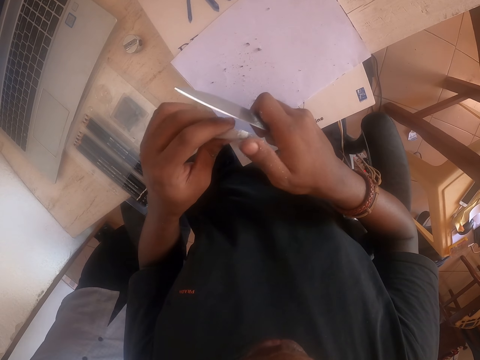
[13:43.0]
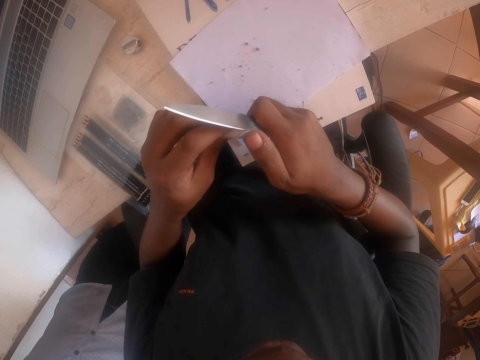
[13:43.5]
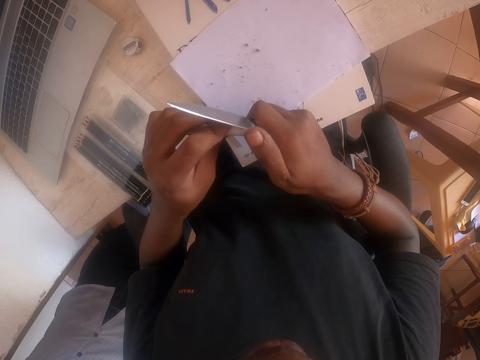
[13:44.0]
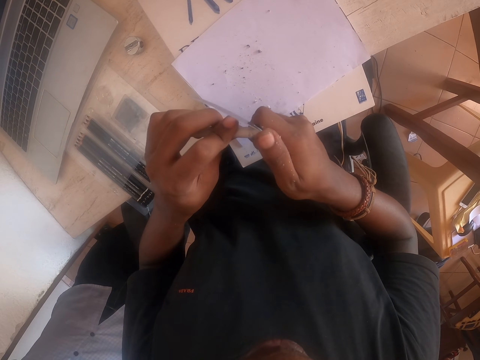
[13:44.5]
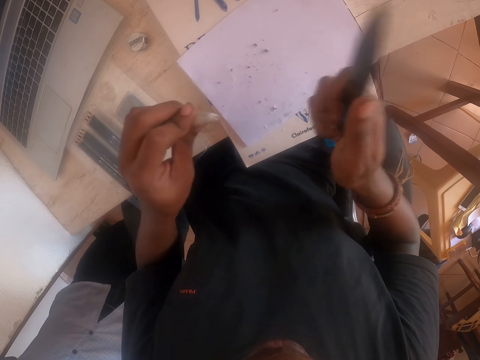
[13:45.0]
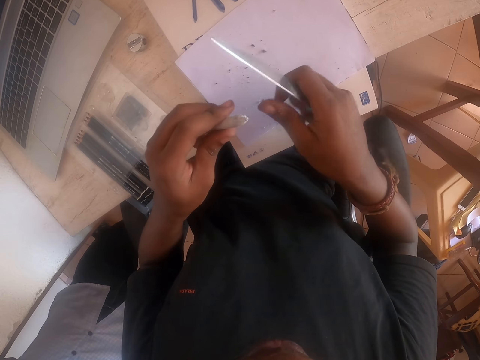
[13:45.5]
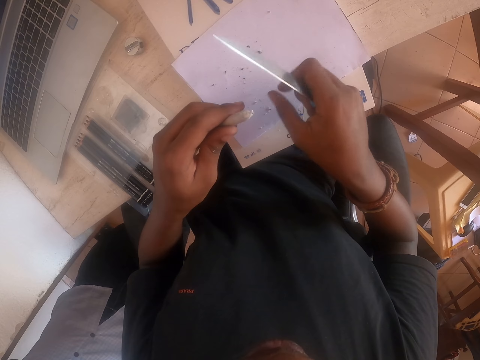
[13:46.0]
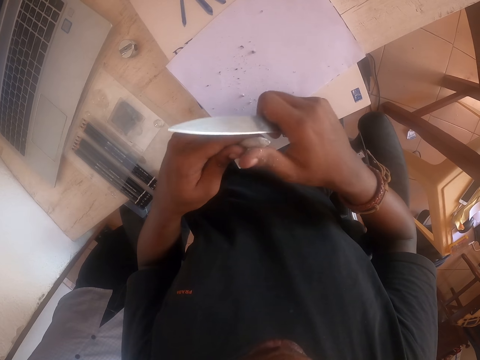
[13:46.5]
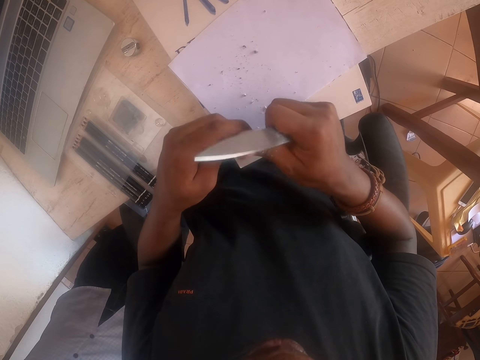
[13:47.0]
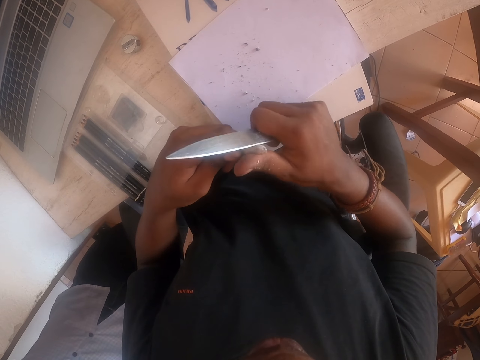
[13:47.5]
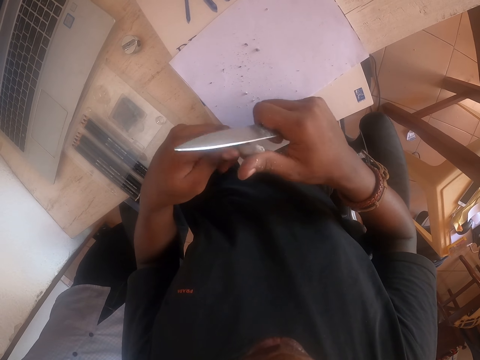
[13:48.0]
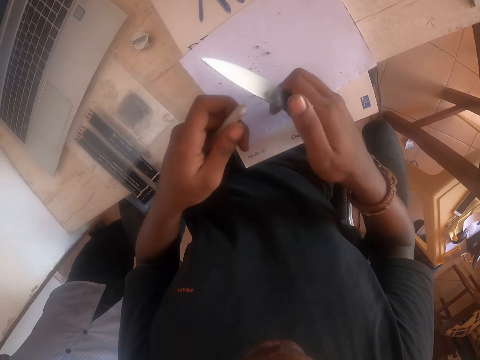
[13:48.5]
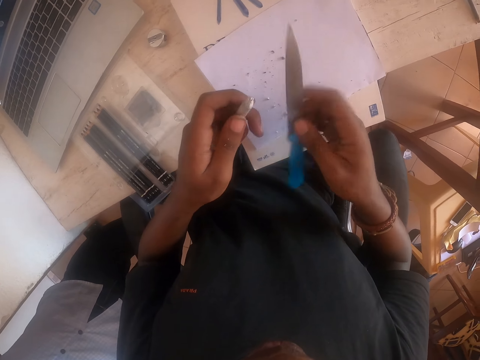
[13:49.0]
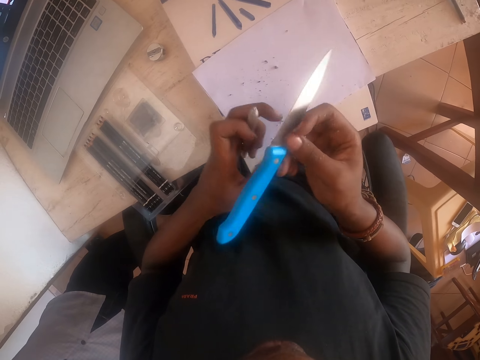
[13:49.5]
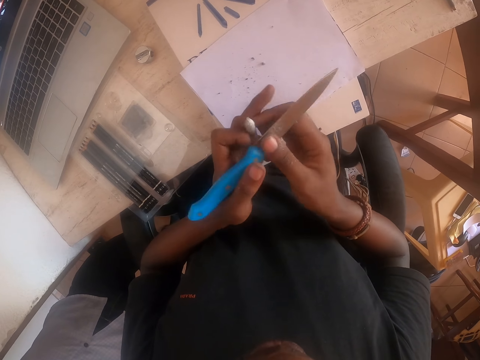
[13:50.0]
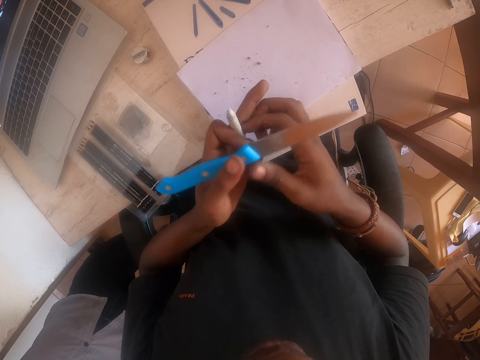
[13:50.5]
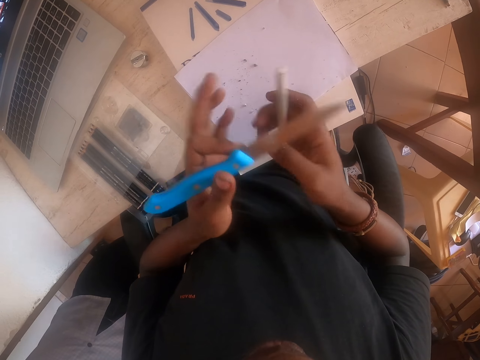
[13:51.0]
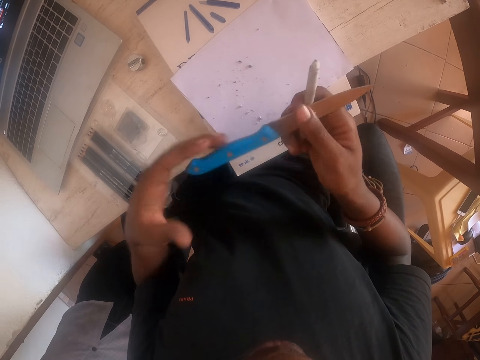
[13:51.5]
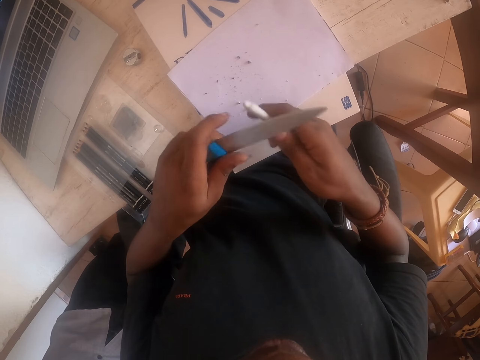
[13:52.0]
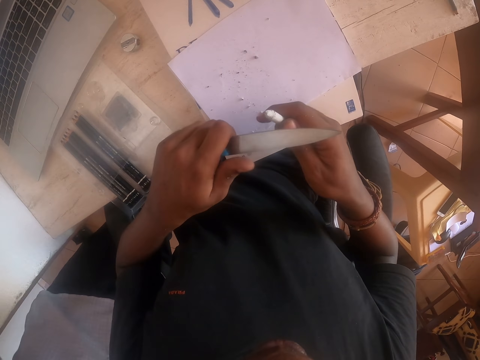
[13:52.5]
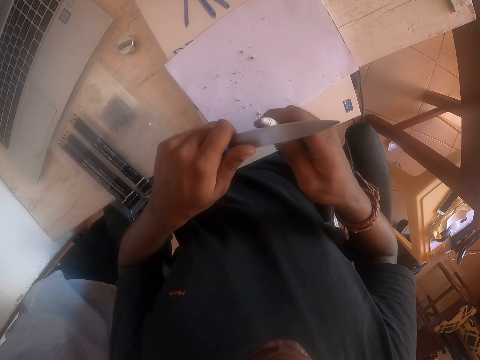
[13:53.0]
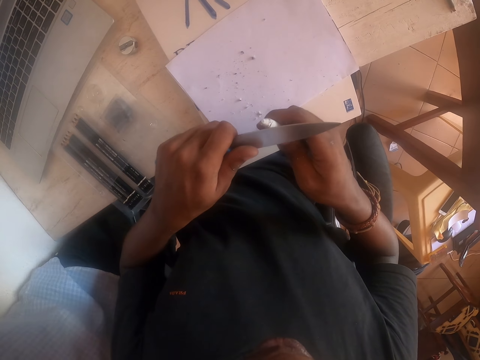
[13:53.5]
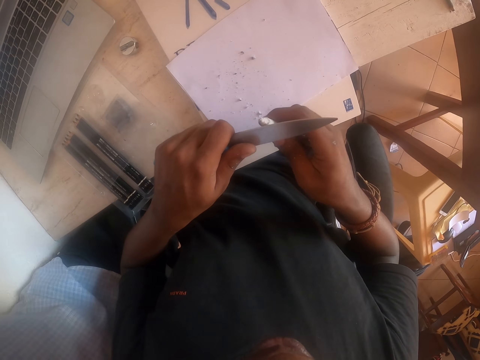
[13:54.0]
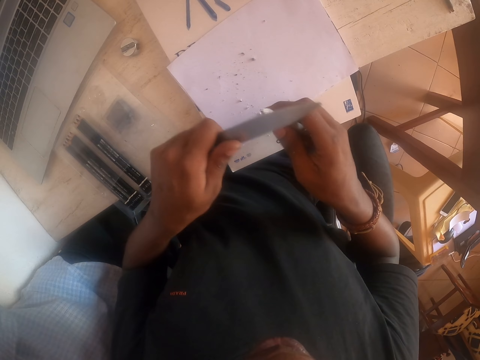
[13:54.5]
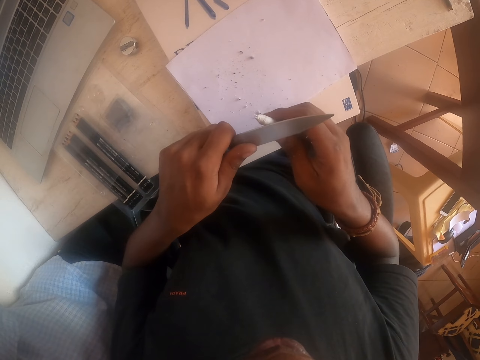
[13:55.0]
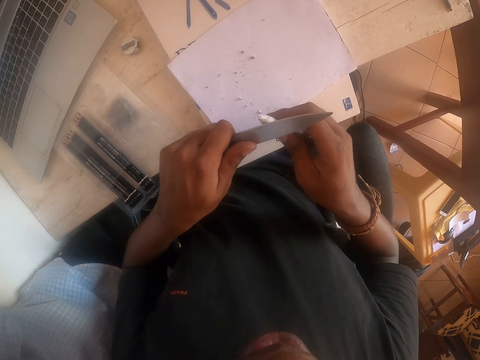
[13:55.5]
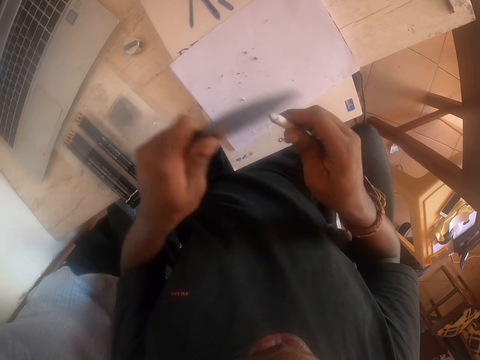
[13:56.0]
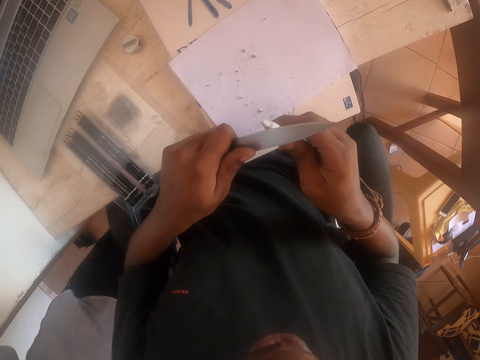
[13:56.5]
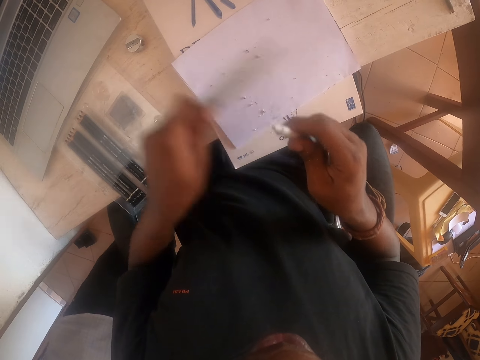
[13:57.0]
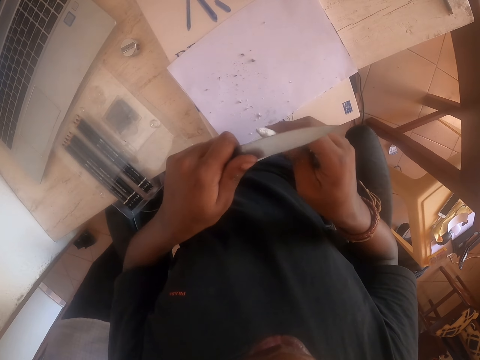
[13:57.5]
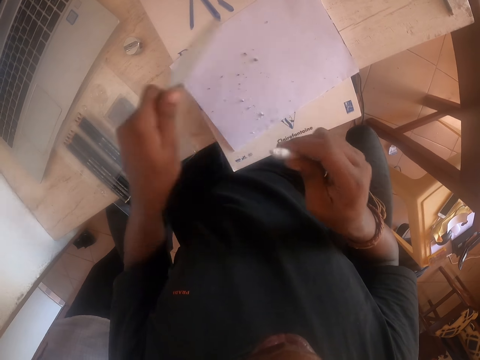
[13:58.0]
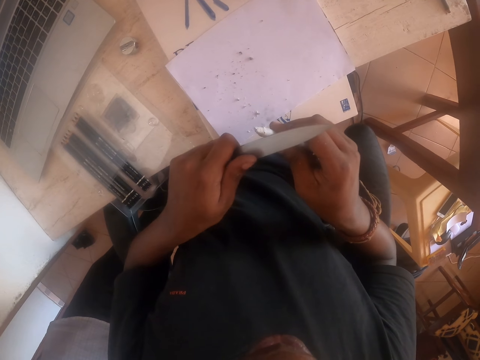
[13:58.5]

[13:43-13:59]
The camera wearer takes a knife with the left hand. They put a pencil on the right hand, put the knife on the right hand, and put the knife on the left hand. They sharpen the pencil with the knife.

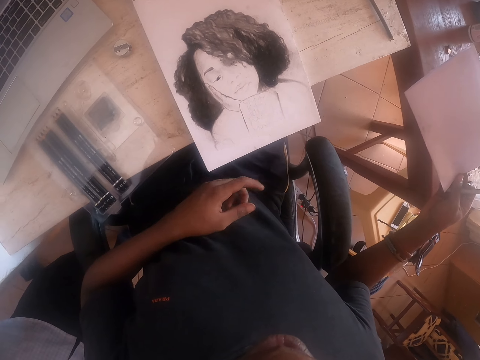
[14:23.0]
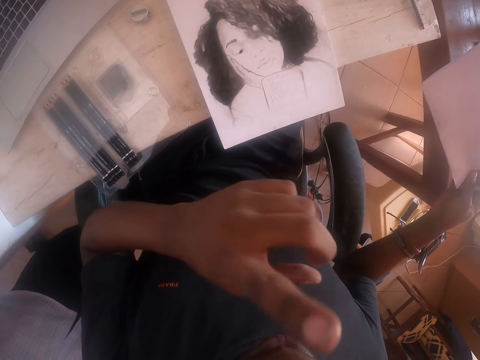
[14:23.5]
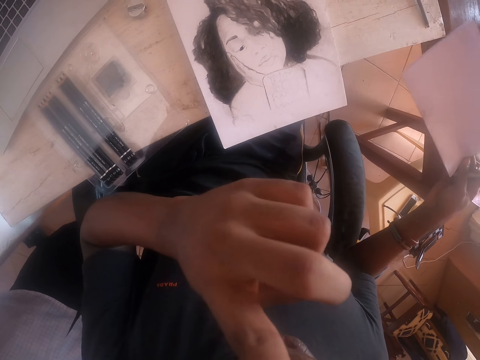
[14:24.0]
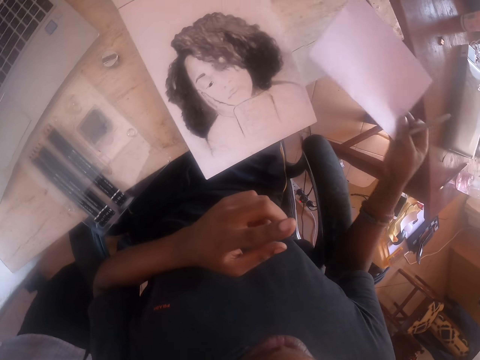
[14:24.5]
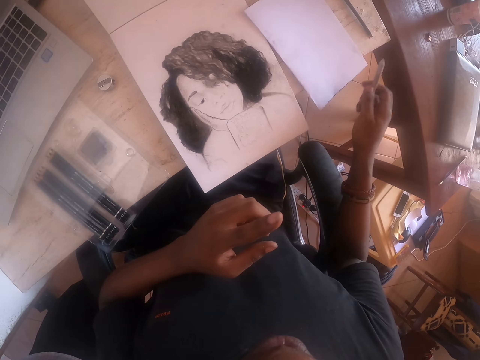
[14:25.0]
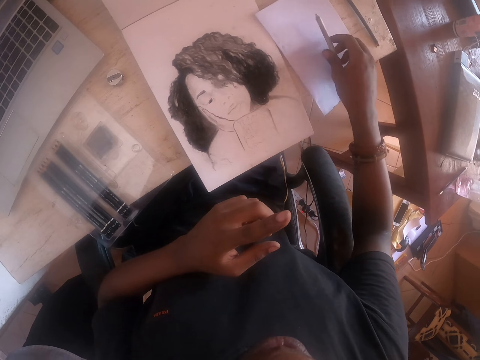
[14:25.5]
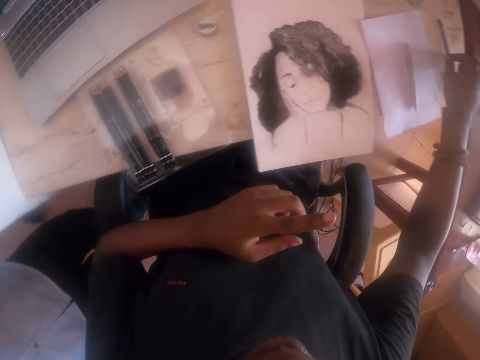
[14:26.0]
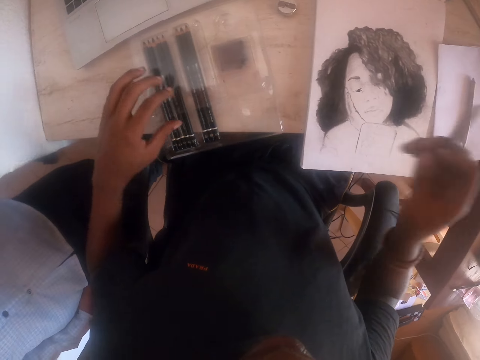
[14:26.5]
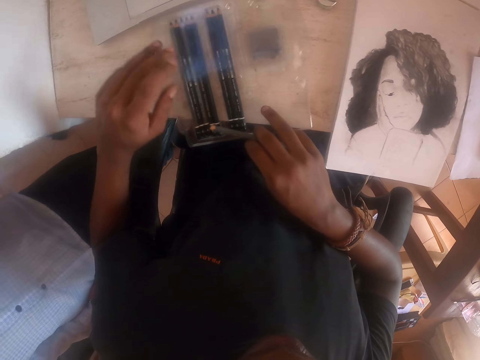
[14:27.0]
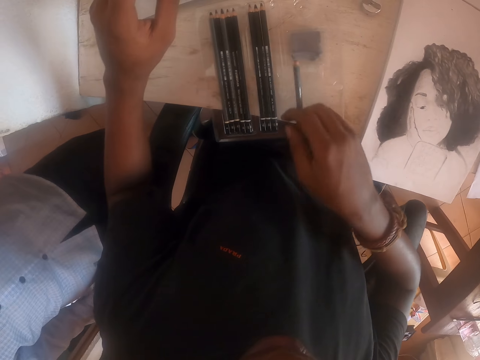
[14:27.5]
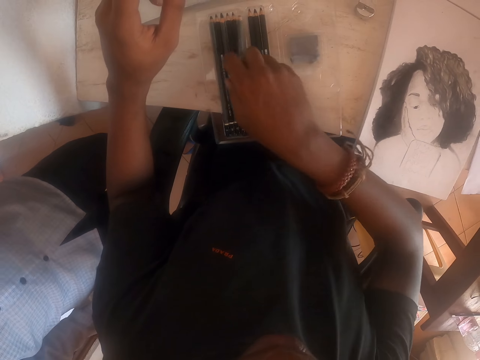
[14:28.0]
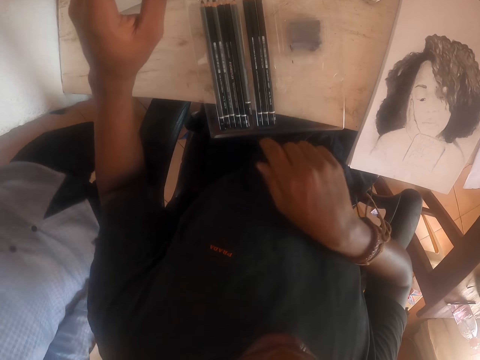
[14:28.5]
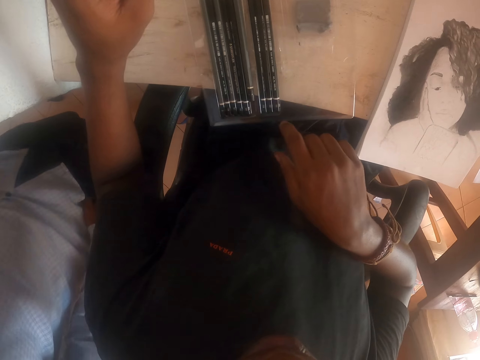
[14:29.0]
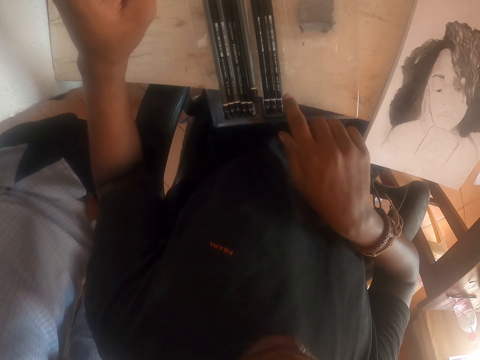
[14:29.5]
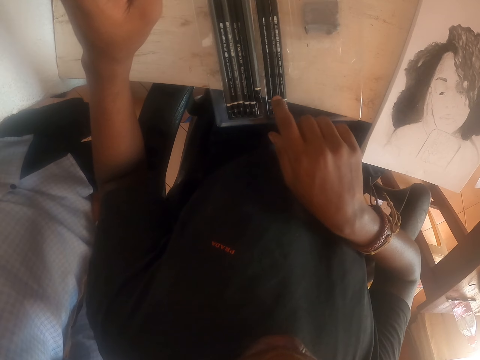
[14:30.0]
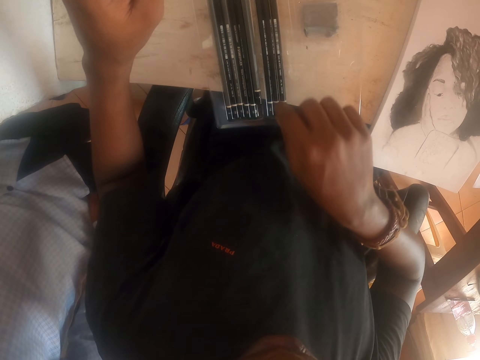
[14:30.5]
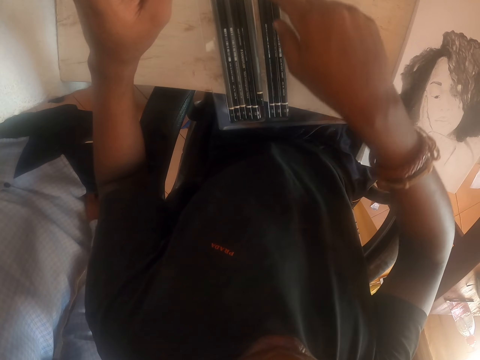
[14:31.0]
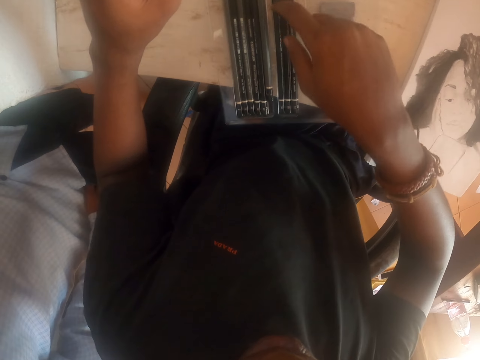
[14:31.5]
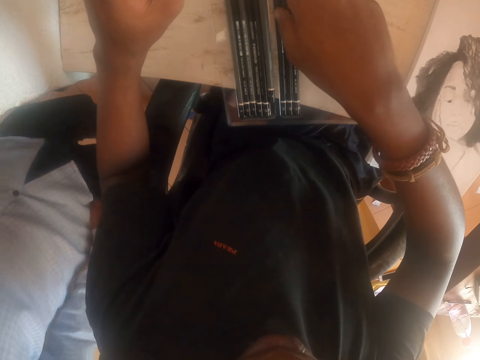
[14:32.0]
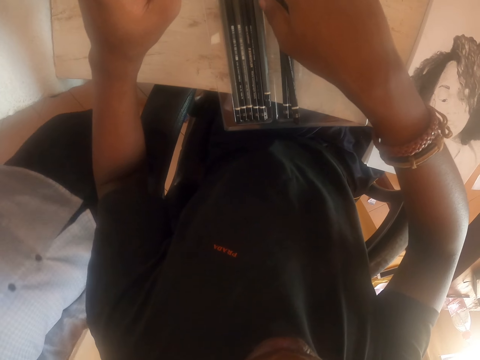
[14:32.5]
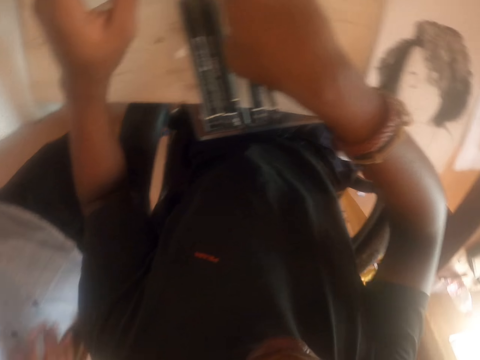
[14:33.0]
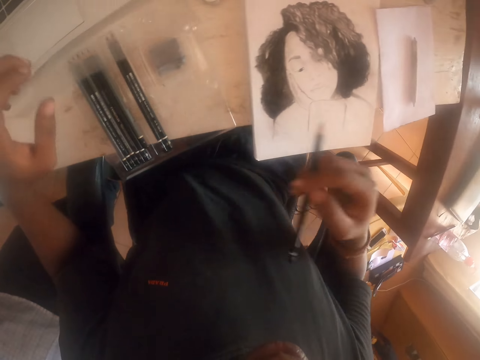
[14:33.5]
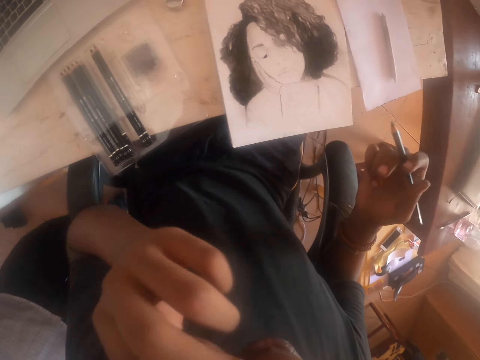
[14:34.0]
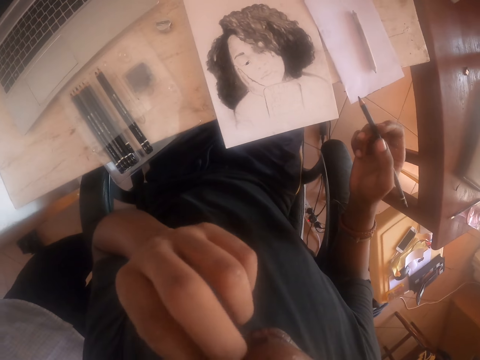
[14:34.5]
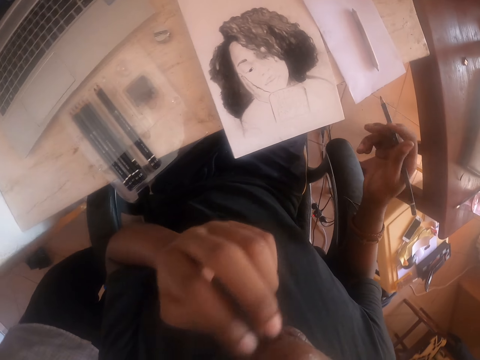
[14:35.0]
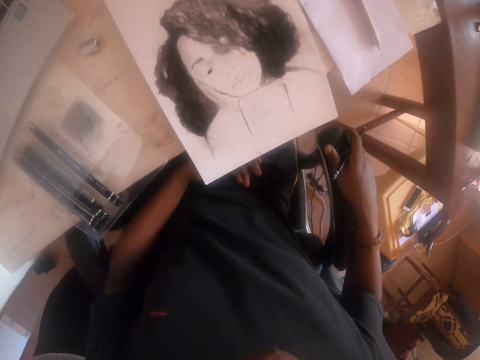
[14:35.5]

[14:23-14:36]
The camera wearer touches the camera with a left finger. They put a finger on the mouth. They put the paper on the table. They drop a pencil on the paper. They pick another pencil on the table. They touch a pencil case. They open the pencil case. They put a pencil in the pencil case. They touch the pencil. They pick another pencil in the pencil case. They remove the hand from the pencil case. They touch the face with a left finger.
